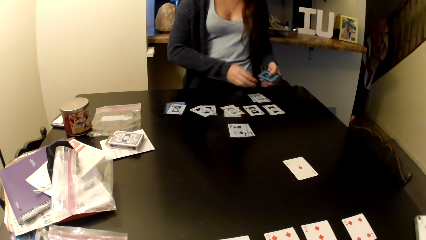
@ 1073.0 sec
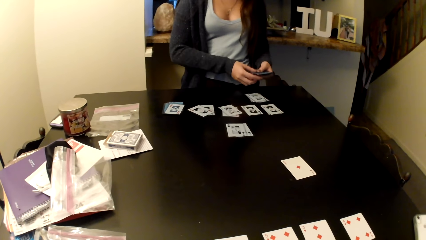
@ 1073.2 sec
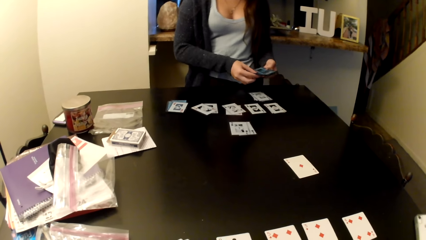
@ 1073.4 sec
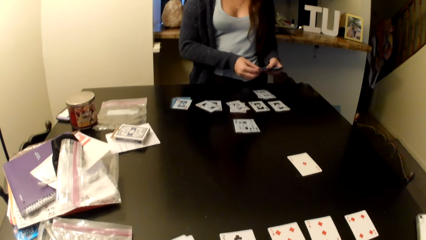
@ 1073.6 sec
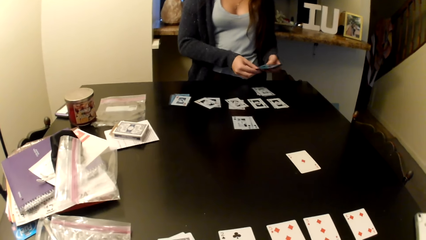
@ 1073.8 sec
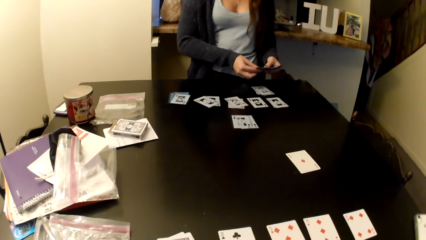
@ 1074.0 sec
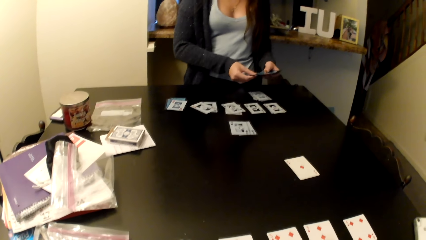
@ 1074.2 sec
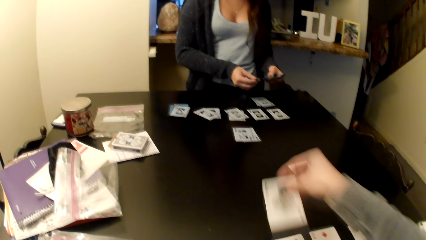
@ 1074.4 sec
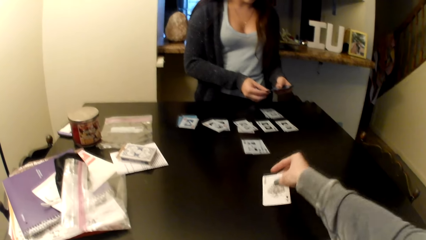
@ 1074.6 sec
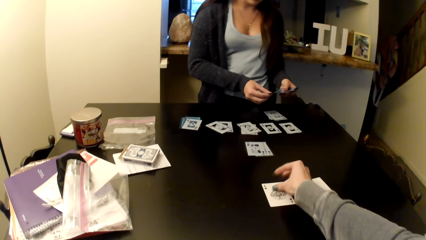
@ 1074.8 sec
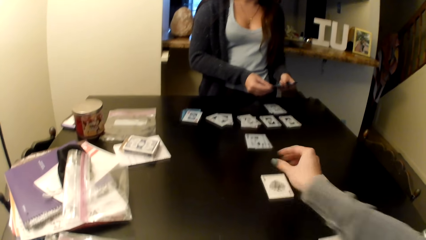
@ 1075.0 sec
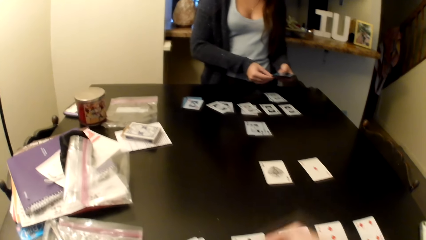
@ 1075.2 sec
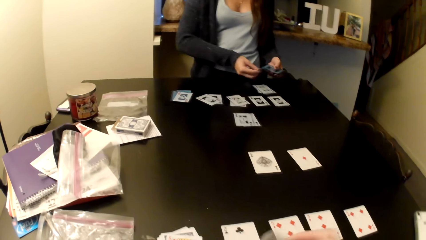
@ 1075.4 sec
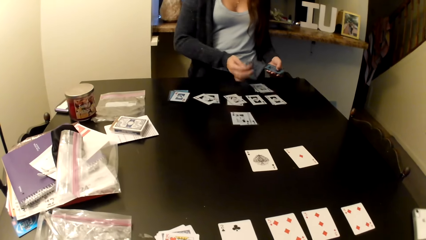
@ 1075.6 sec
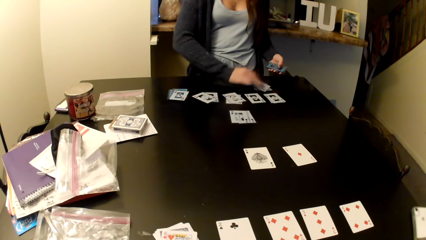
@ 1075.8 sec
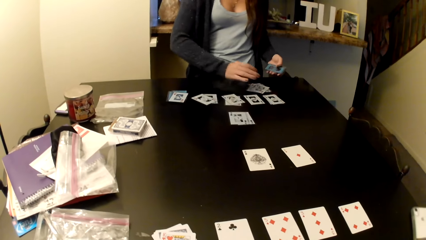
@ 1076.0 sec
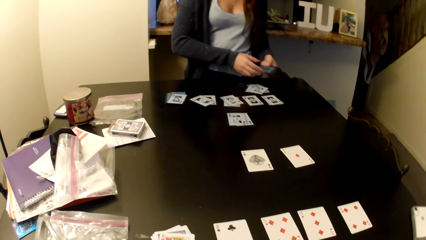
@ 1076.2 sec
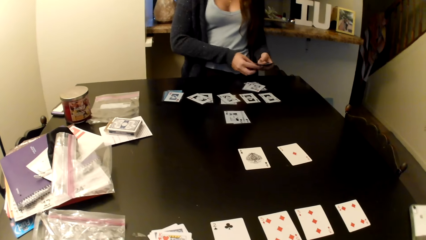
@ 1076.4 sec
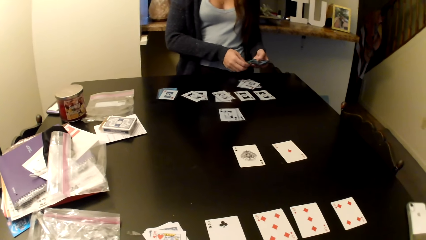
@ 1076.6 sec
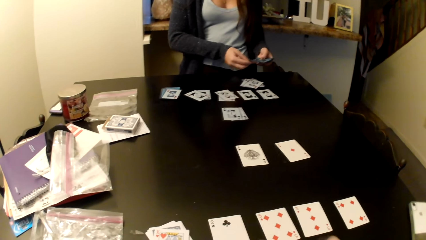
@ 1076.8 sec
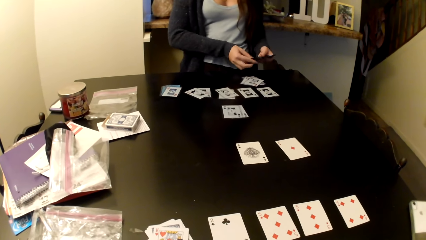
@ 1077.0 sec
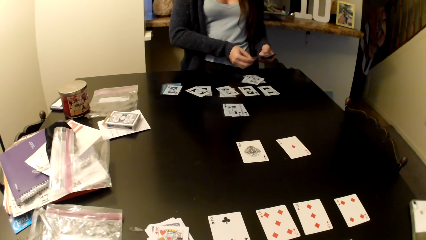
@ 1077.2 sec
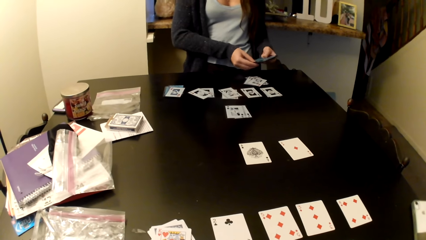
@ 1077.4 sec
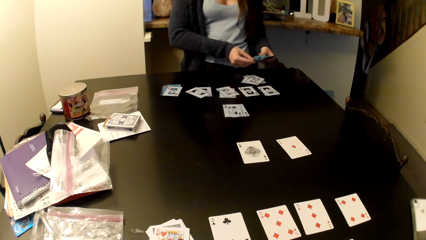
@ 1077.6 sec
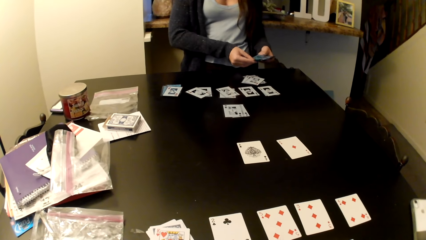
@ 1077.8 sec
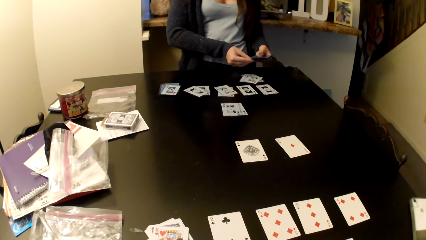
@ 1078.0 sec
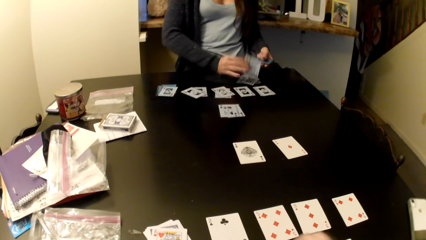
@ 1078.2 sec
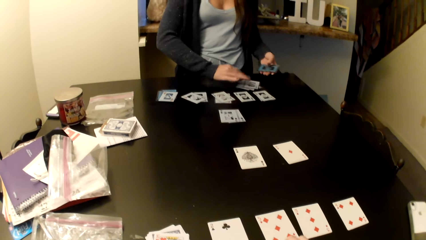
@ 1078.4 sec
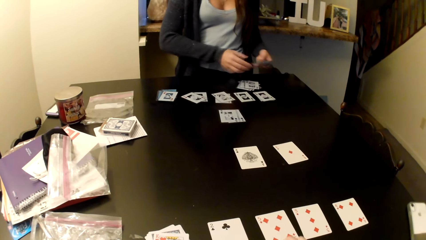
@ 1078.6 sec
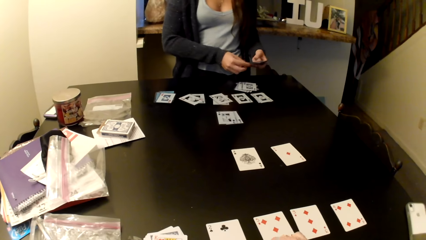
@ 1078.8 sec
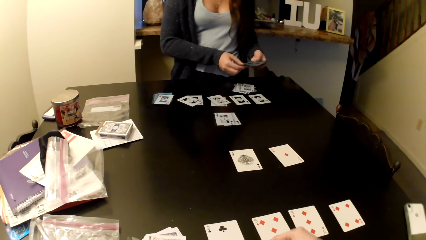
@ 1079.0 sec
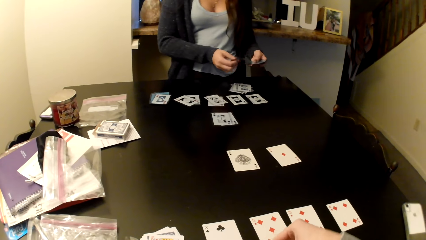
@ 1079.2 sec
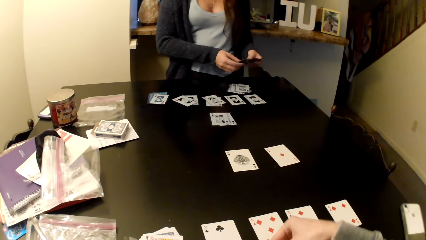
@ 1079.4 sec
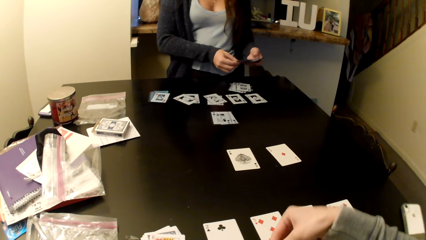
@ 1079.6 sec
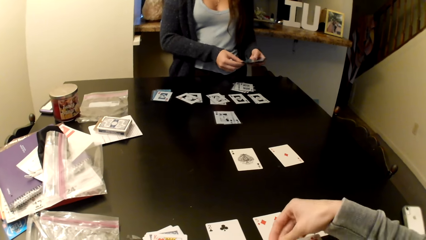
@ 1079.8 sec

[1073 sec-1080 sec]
The camera wearer puts a card on the table.

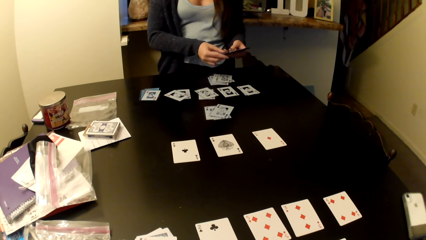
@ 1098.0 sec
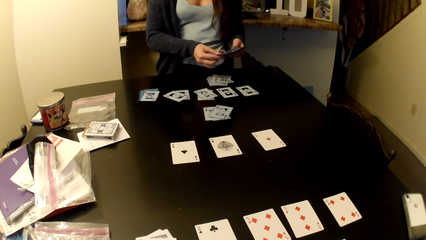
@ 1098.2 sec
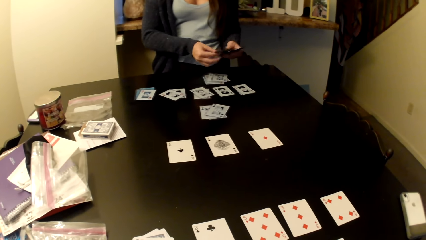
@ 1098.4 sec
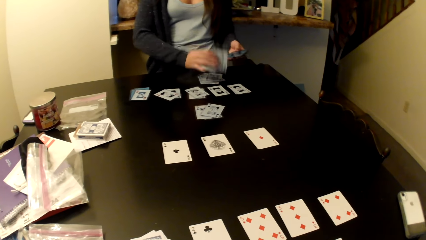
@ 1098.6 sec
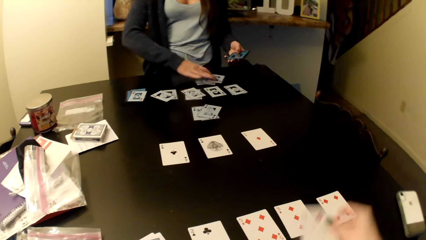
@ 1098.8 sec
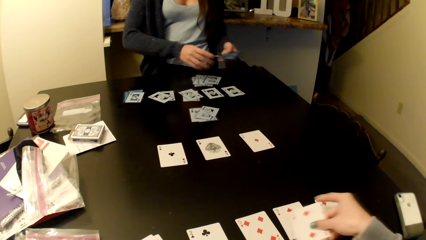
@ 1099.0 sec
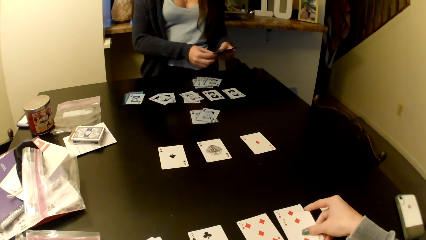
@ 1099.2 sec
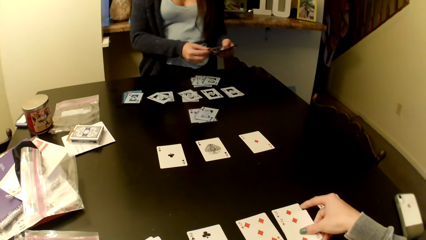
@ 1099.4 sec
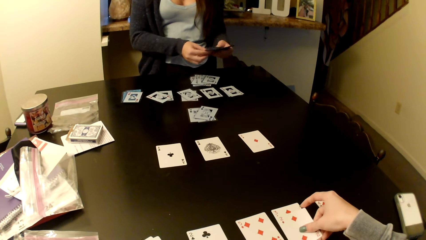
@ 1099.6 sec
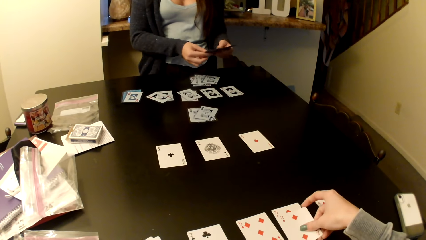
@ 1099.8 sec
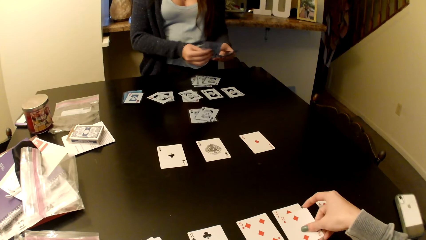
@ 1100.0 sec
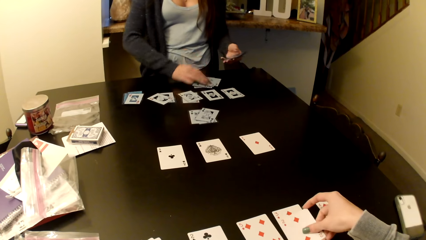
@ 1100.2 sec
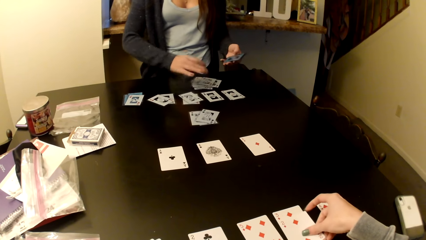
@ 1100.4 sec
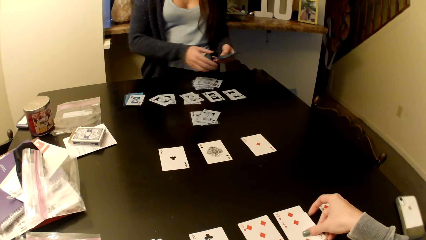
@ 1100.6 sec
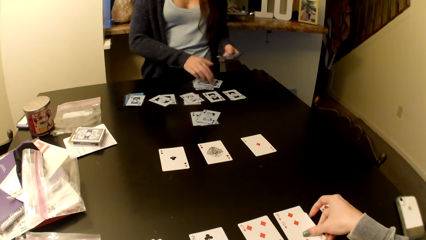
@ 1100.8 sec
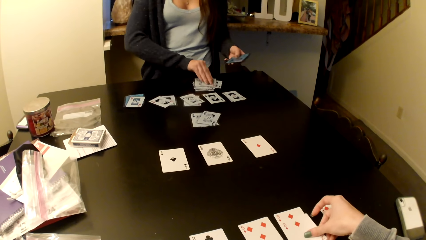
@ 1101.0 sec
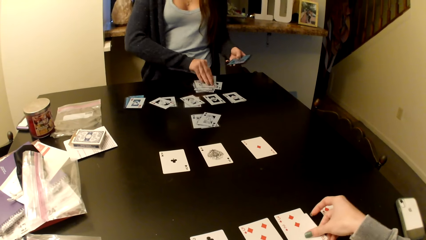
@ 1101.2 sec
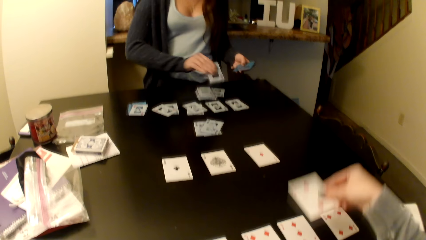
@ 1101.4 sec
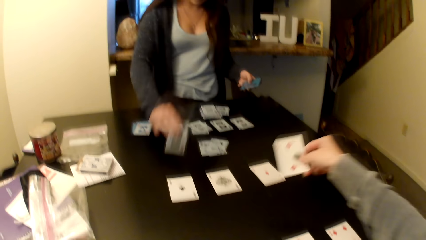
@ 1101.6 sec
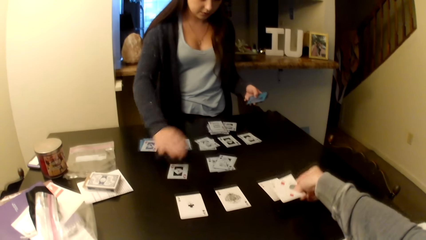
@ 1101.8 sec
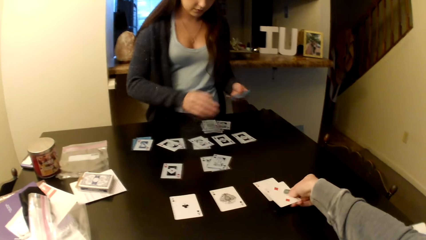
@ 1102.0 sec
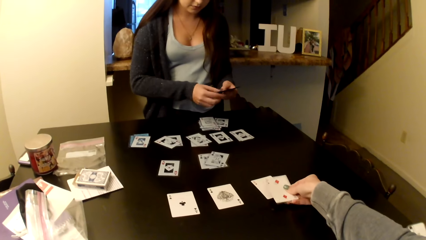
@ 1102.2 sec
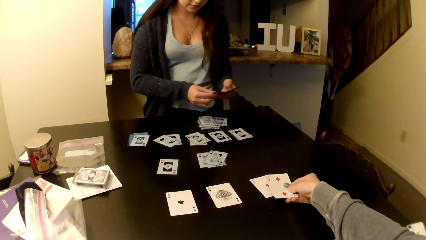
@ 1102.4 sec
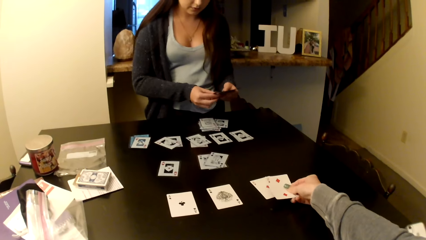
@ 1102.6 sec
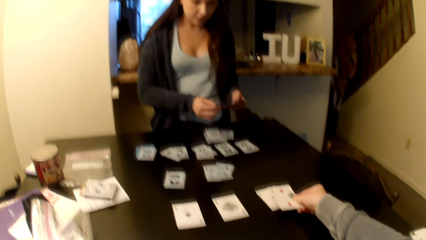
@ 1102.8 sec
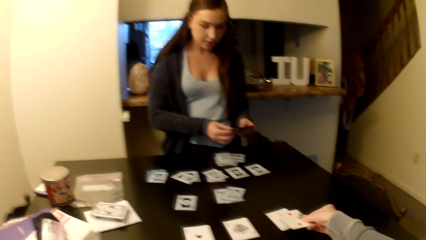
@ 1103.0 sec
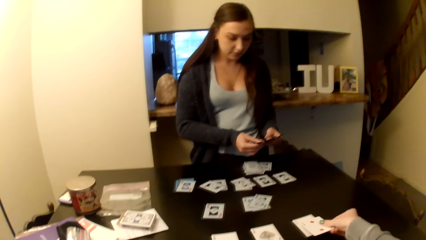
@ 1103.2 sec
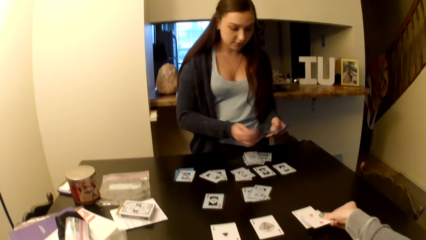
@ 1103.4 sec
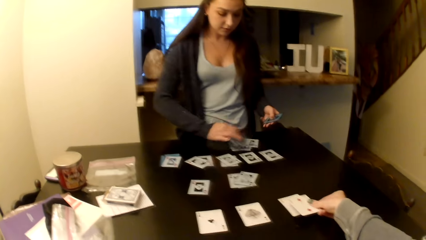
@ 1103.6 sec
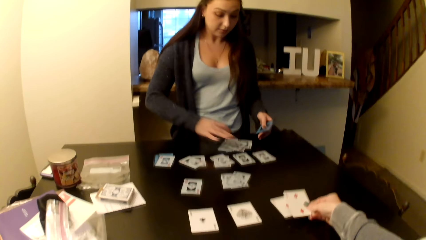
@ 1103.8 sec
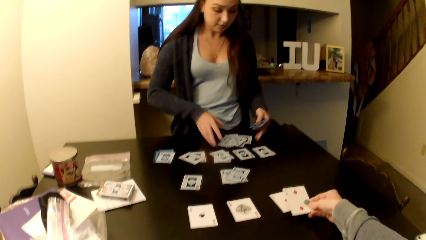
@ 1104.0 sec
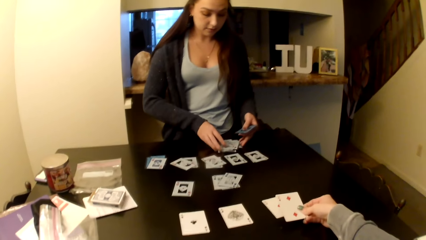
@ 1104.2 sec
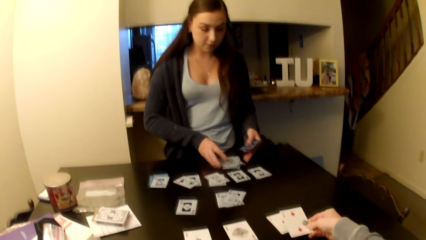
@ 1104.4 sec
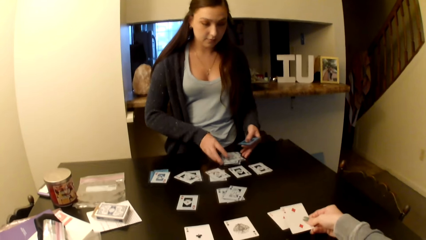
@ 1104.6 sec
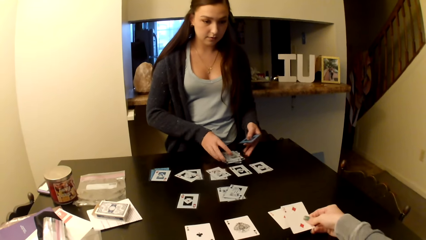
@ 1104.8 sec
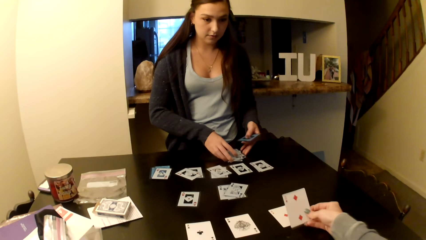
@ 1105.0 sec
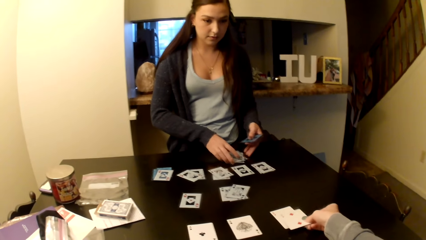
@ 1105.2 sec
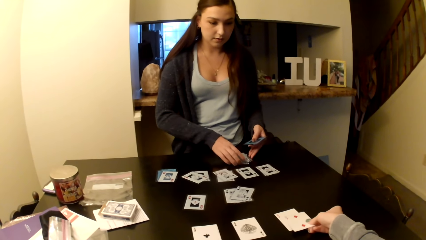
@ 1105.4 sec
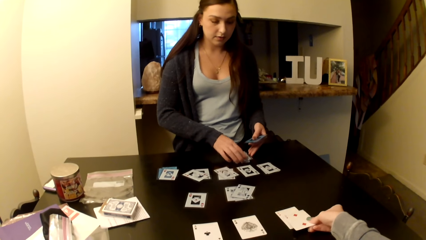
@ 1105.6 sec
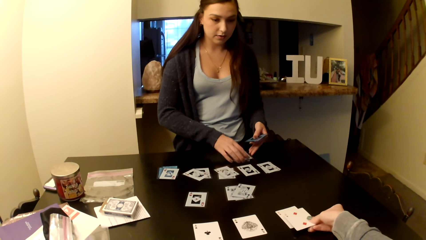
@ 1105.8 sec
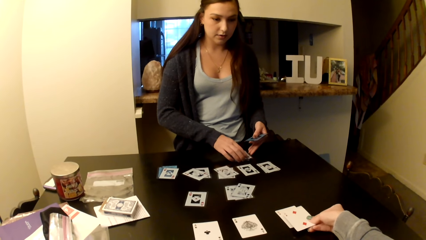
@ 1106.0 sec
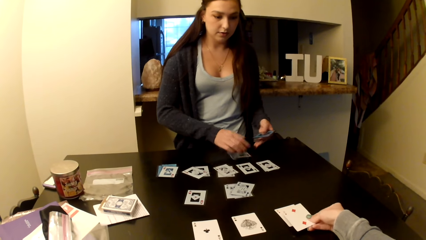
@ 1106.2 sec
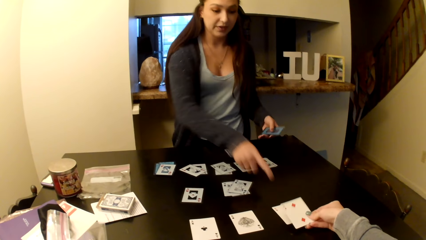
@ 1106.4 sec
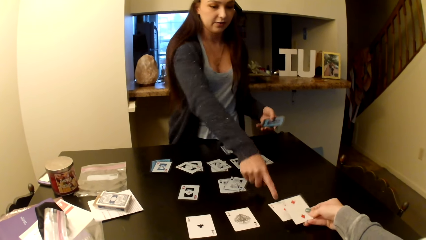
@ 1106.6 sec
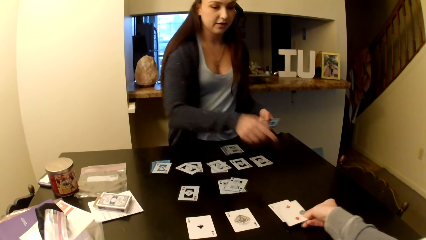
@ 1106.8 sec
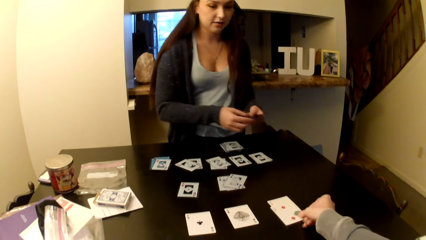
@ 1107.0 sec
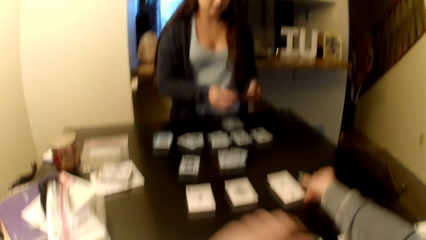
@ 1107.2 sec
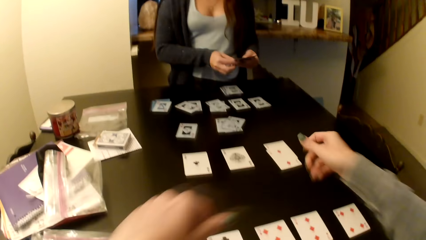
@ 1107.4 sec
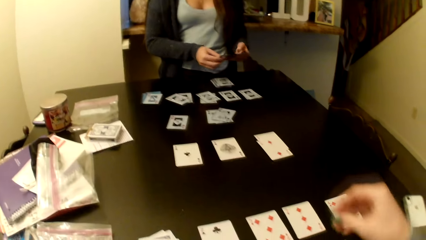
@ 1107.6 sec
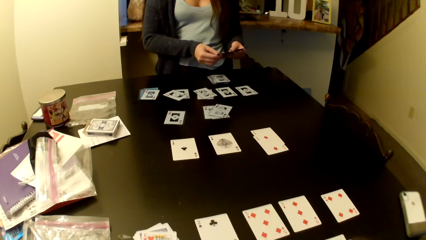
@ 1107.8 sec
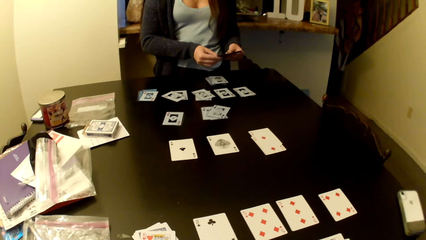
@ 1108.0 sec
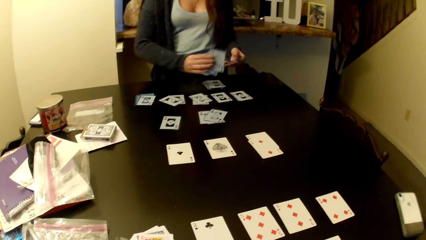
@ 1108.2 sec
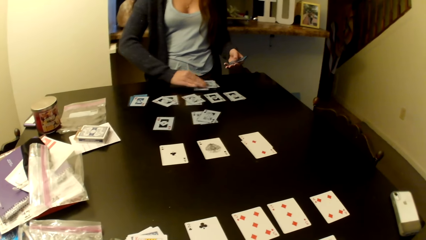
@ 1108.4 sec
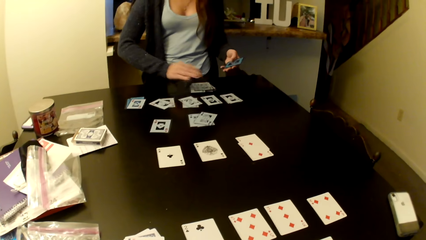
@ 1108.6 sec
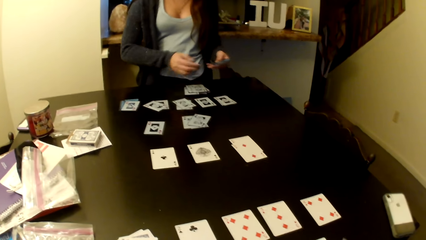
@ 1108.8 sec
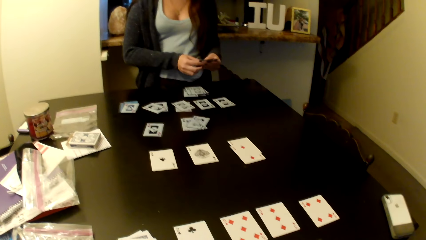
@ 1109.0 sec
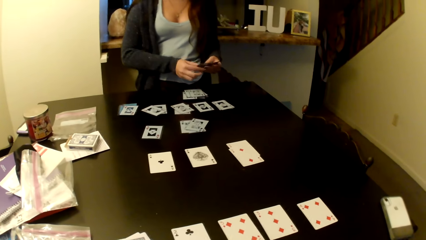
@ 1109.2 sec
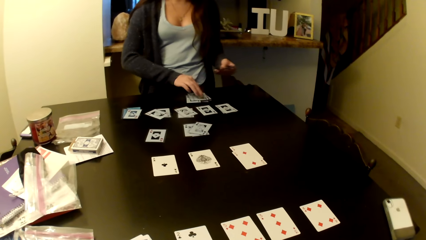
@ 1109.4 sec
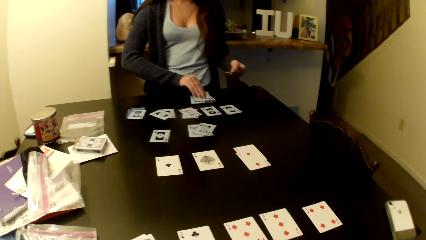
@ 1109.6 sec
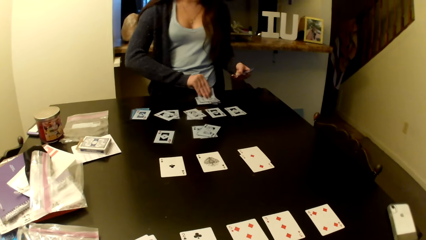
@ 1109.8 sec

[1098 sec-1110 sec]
The camera wearer arranges cards on the table. They show a card to a woman.
